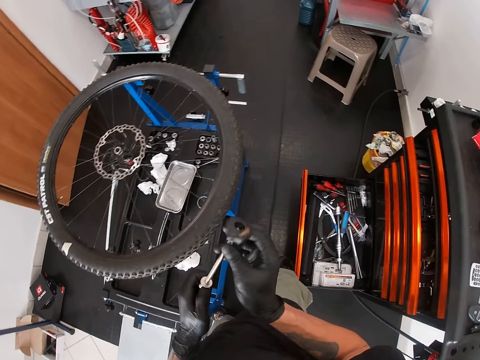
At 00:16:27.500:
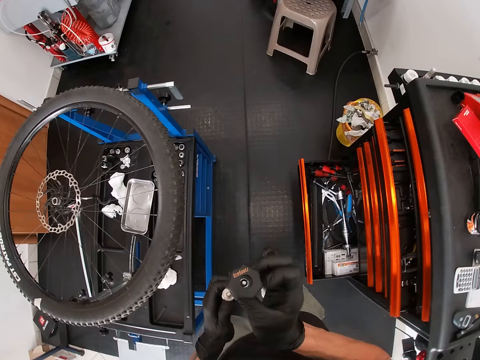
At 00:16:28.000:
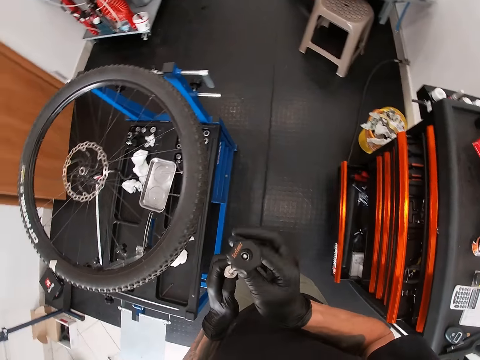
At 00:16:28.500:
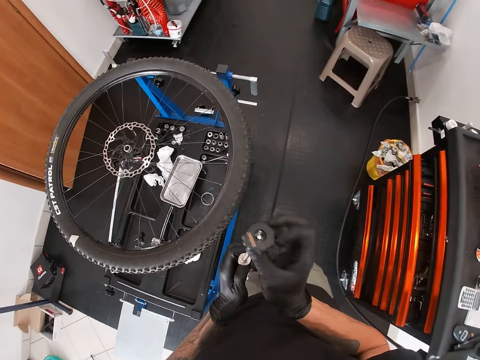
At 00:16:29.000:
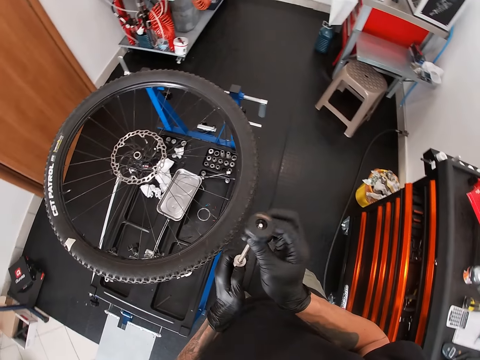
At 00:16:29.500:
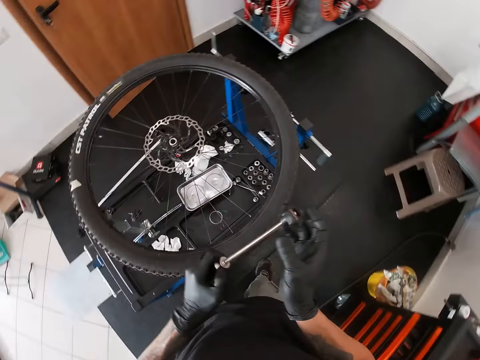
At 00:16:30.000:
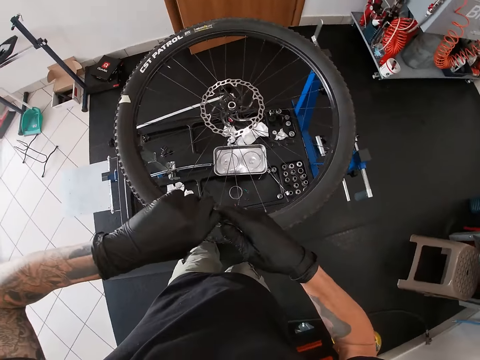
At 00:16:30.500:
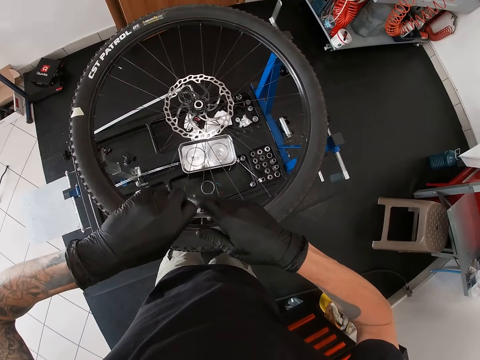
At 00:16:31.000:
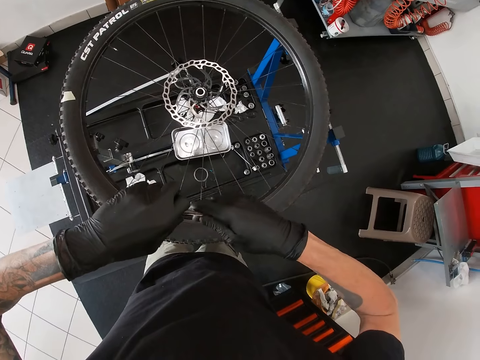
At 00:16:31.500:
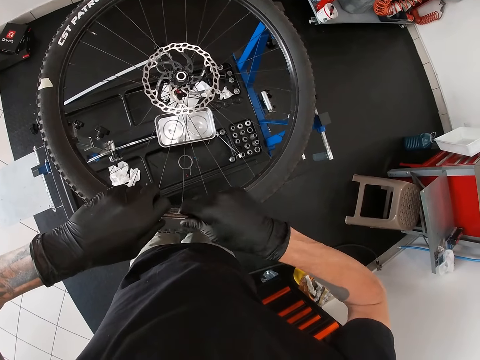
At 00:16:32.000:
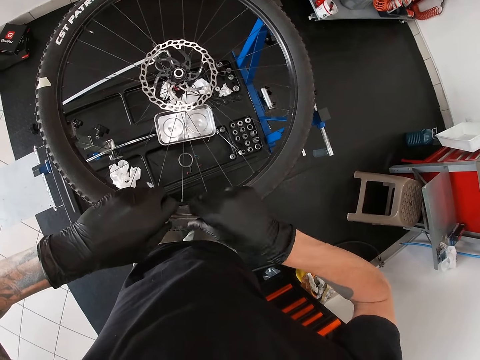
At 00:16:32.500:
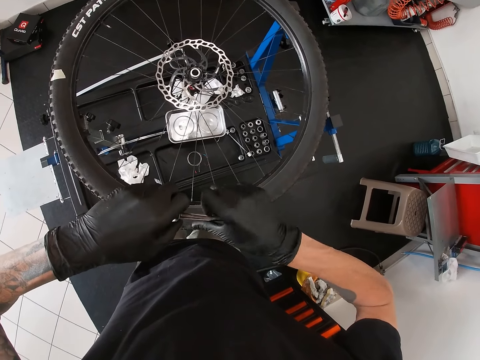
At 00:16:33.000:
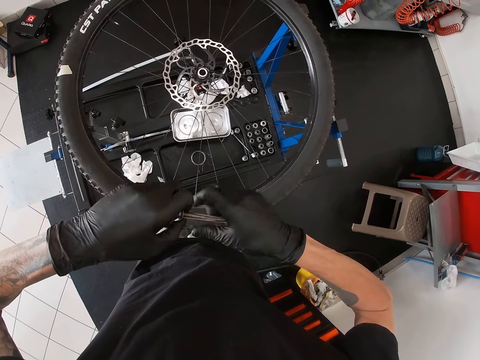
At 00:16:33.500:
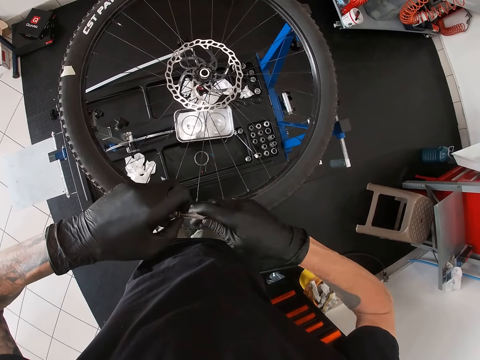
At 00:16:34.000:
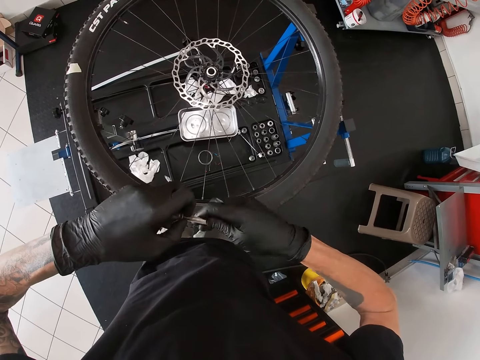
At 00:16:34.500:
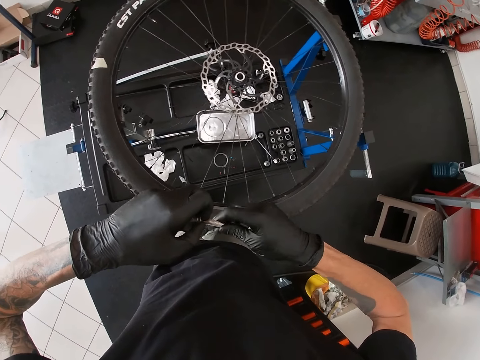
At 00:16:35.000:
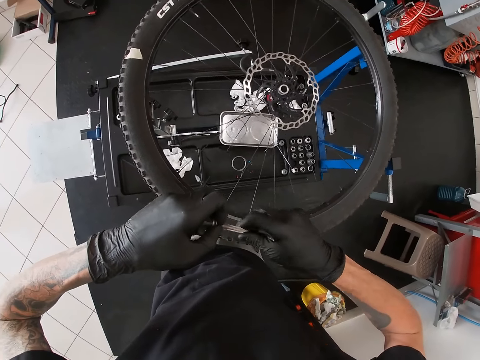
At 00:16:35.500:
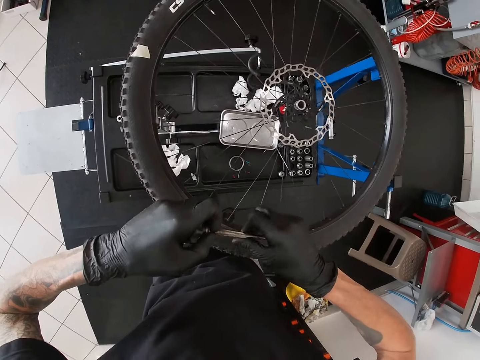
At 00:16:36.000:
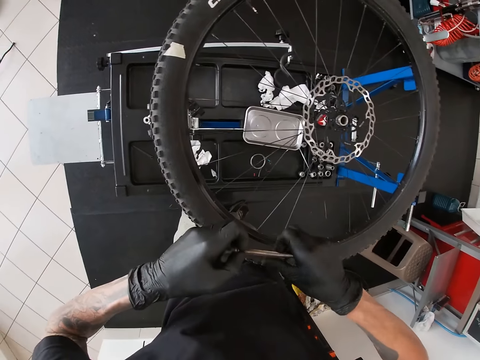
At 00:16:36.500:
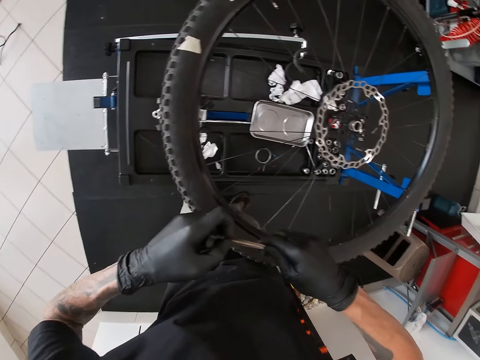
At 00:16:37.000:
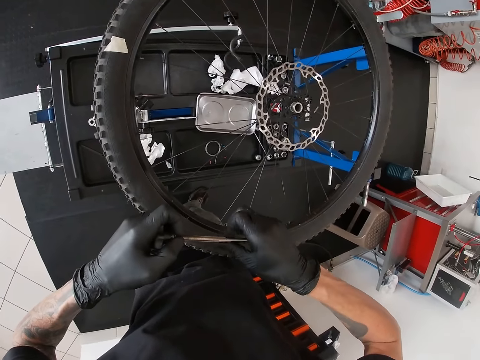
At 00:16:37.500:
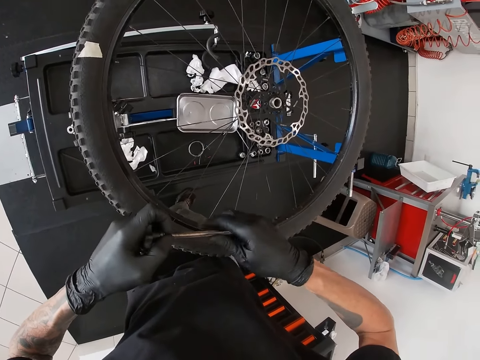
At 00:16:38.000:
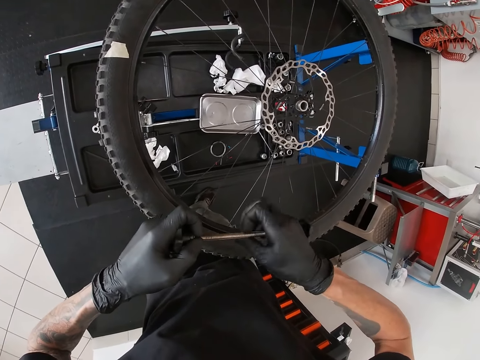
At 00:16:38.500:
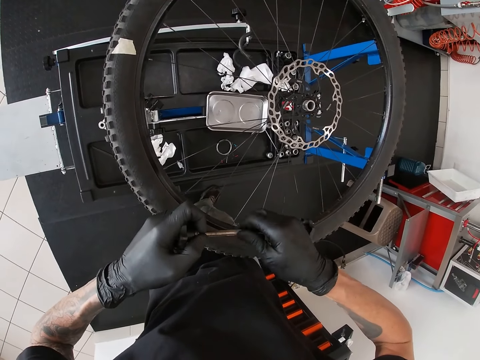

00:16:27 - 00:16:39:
The camera wearer closes the drawer with his right leg. He turns the hub of the bicycle wheel with both of his hands. He unscrews the hub of the bicycle wheel with both hands.

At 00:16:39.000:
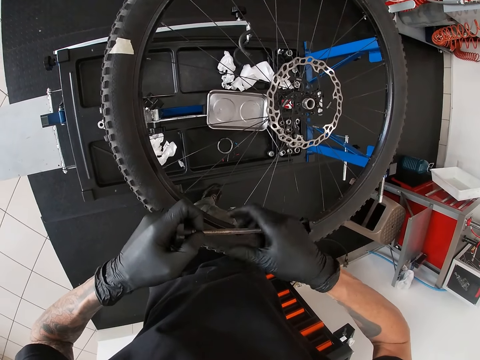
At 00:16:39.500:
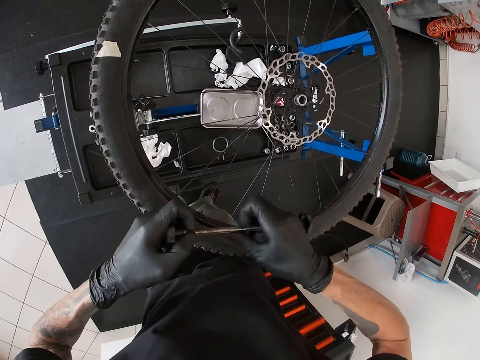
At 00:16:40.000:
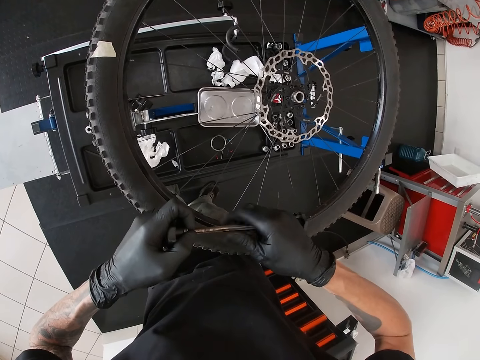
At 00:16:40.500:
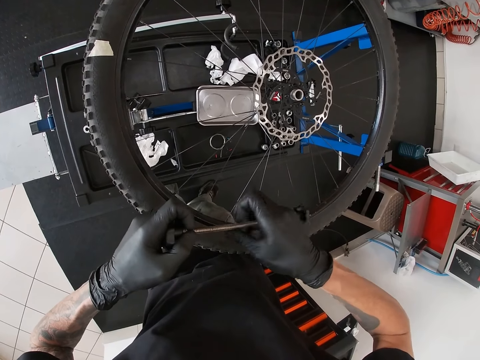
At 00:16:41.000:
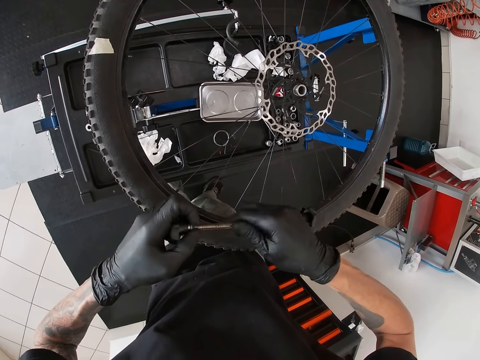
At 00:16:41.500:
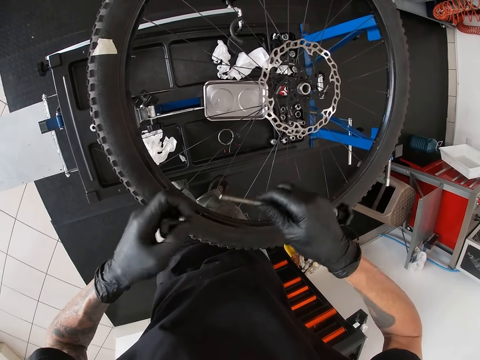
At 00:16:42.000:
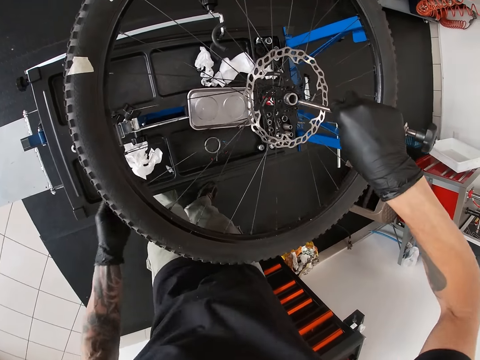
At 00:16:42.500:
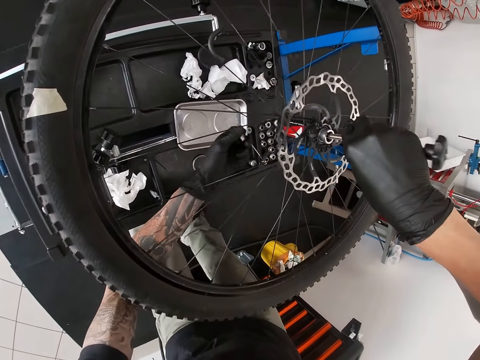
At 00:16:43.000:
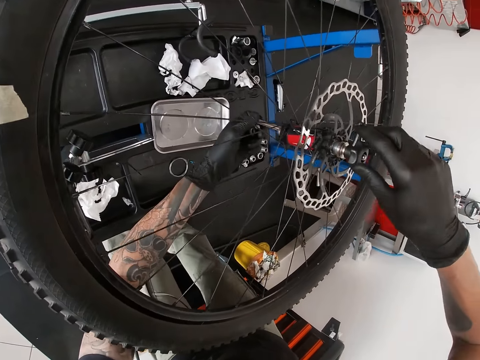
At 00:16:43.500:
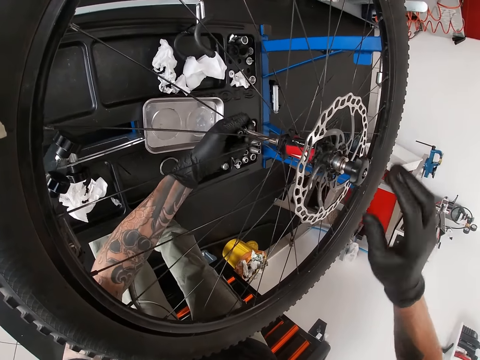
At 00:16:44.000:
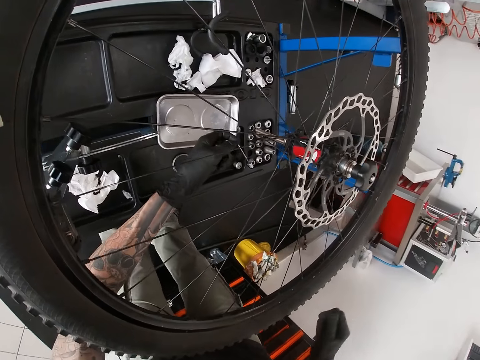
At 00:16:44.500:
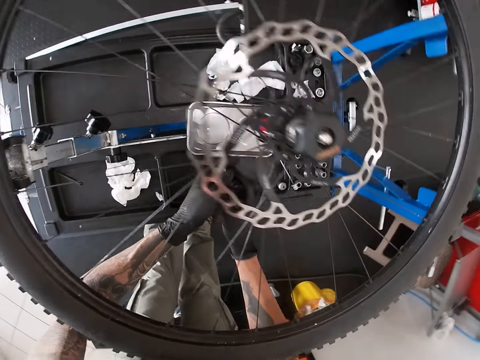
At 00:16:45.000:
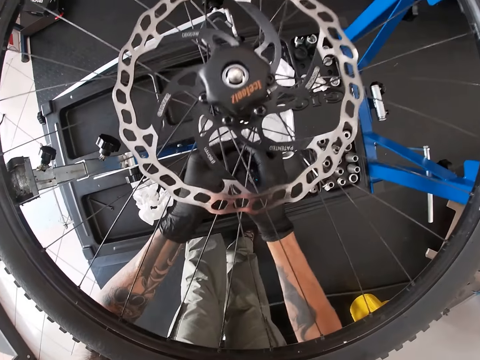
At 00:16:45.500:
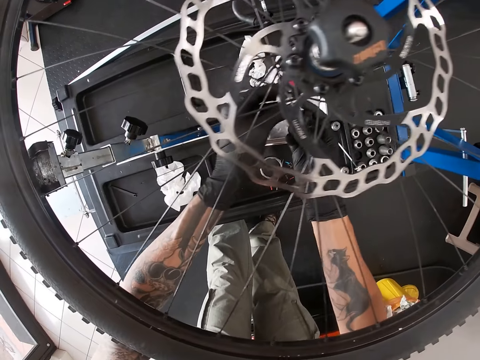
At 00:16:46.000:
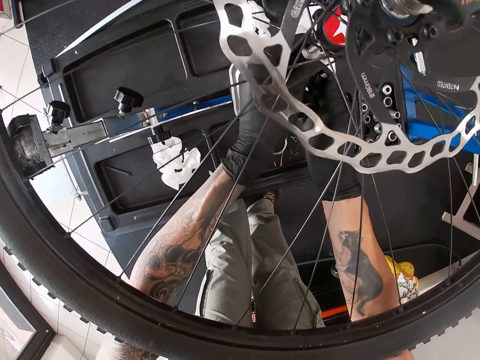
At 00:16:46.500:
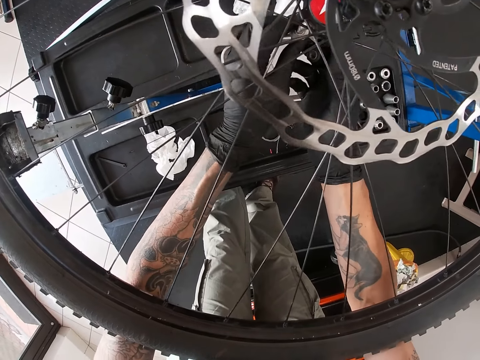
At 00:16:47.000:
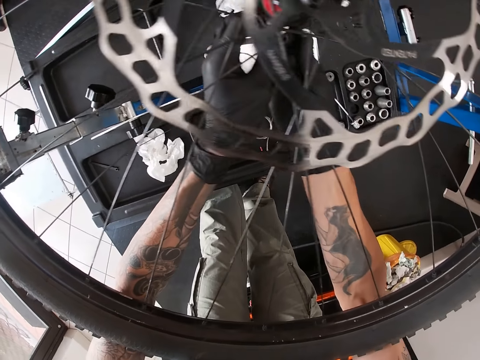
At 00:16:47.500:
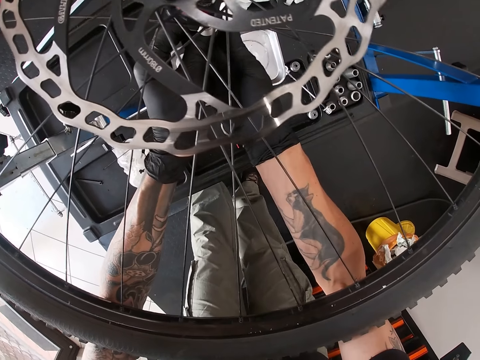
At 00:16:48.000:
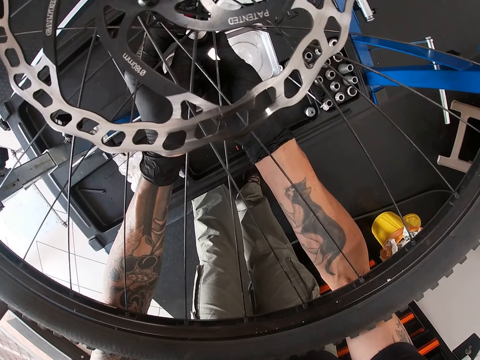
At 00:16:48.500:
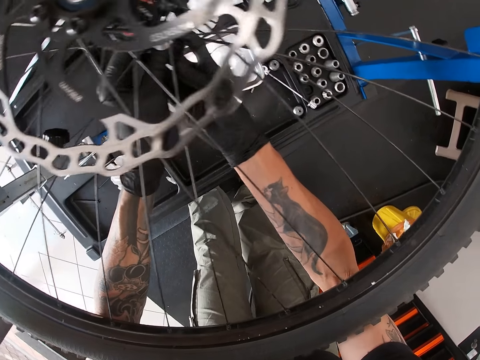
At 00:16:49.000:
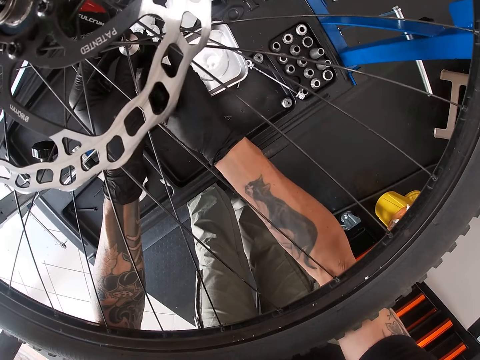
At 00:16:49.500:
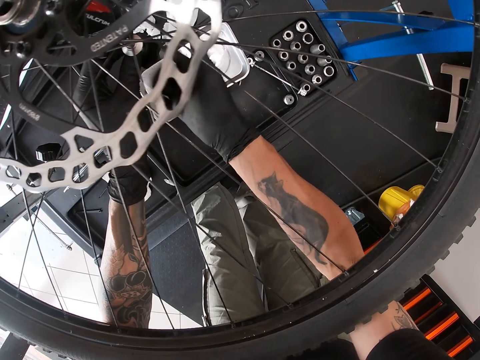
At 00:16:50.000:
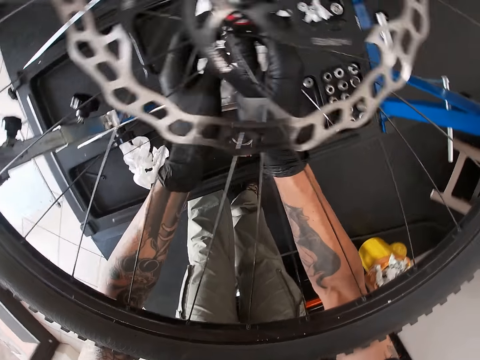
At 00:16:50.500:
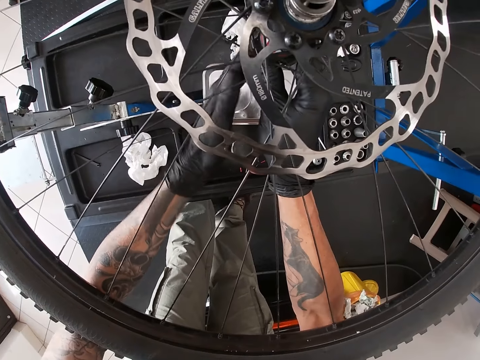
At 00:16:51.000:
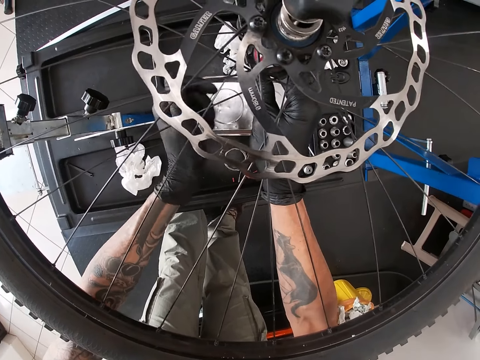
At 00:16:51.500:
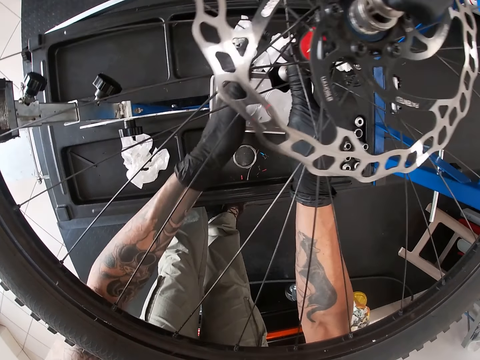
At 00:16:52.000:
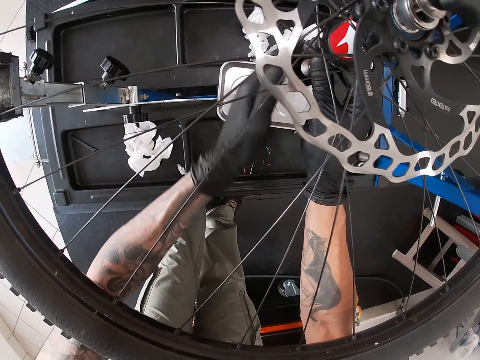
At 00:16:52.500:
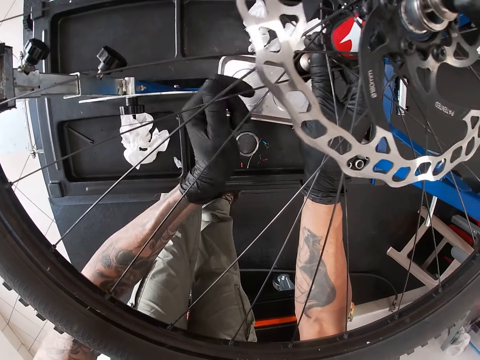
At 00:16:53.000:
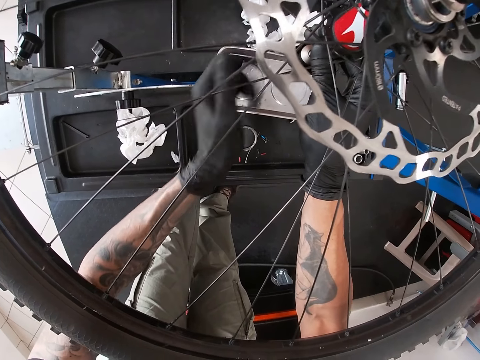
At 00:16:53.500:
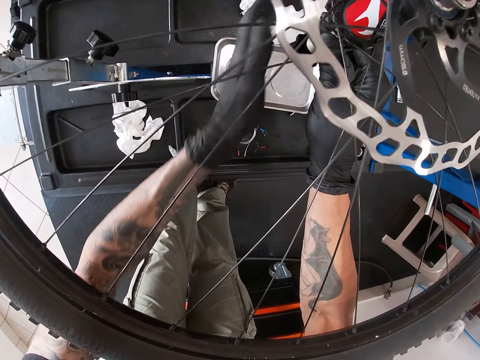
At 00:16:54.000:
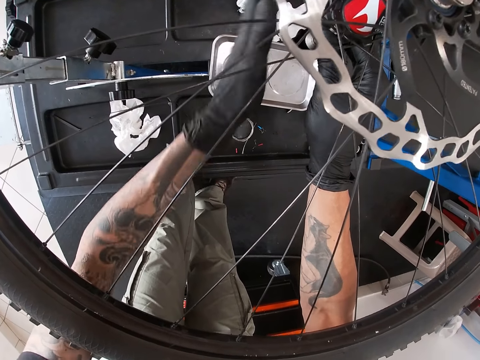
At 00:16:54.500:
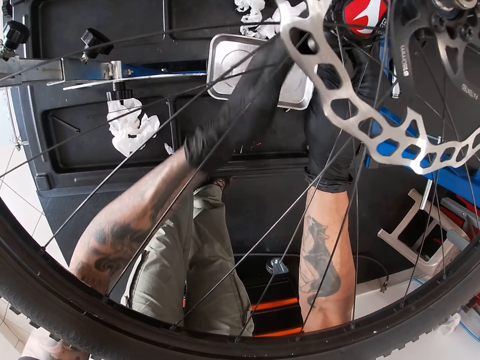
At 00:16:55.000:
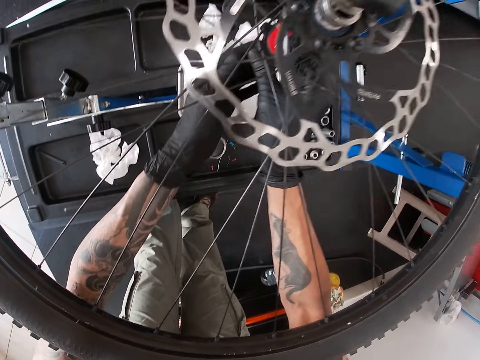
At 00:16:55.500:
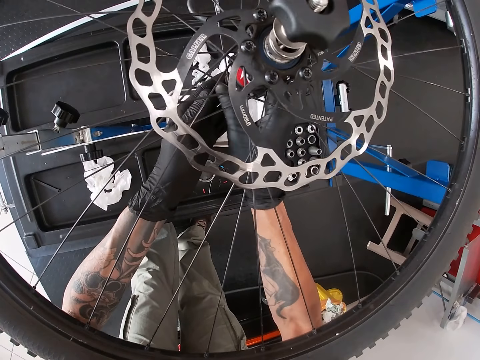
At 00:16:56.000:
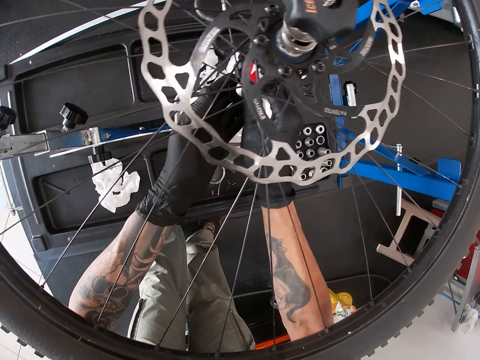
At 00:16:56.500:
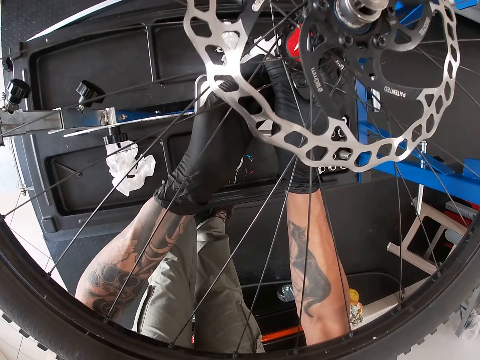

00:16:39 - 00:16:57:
The camera wearer removes the top of the hub of the bicycle wheel with his left hand. He puts the hub of the bicycle wheel in the wheel, inside the hub flange of the bike. He holds the hub of the bicycle wheel on the other side of the wheel with his left hand. He screws the bottom of the wheel on the hub of the wheel with both hands.
